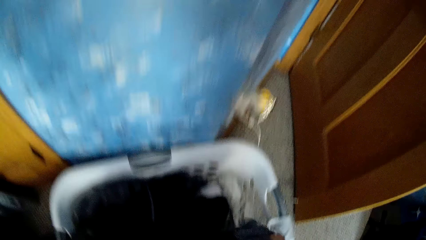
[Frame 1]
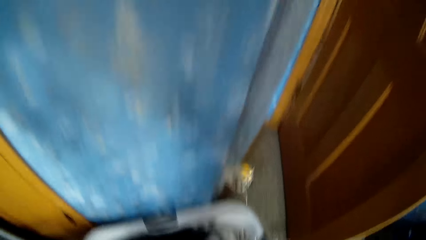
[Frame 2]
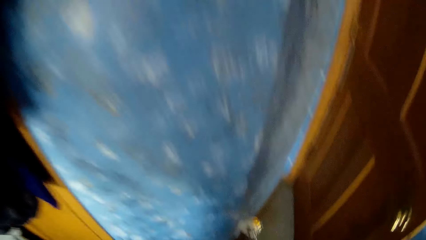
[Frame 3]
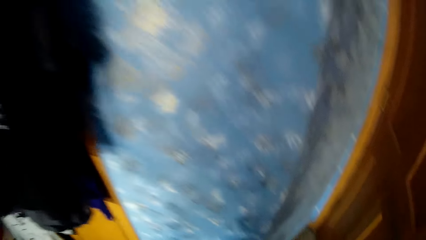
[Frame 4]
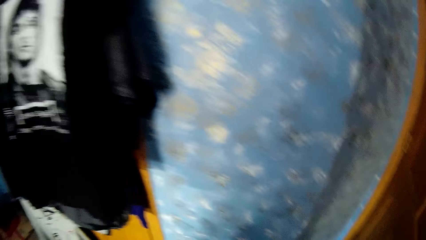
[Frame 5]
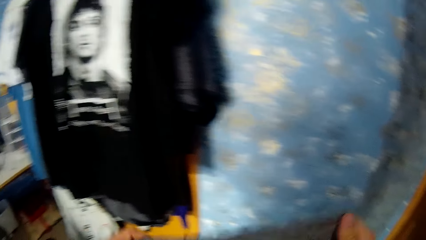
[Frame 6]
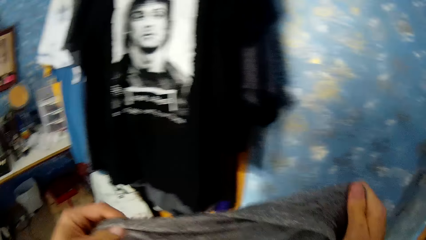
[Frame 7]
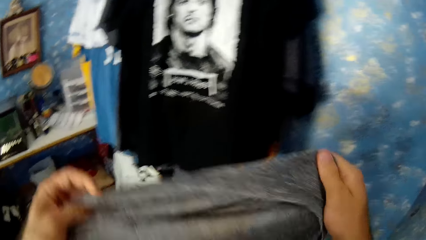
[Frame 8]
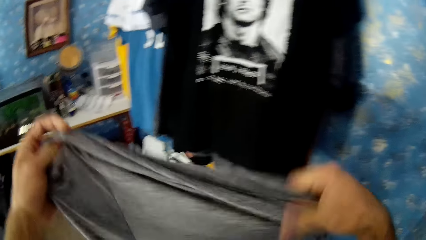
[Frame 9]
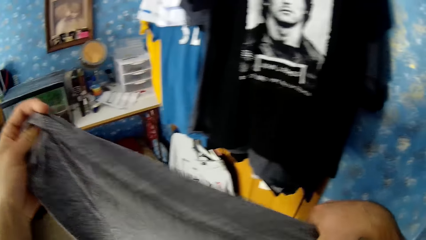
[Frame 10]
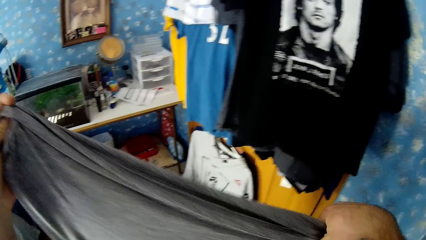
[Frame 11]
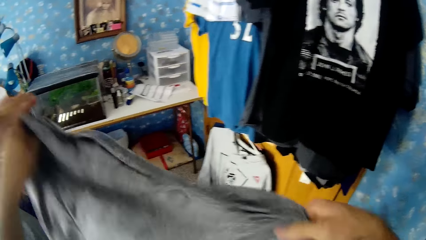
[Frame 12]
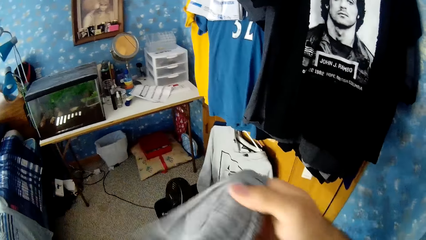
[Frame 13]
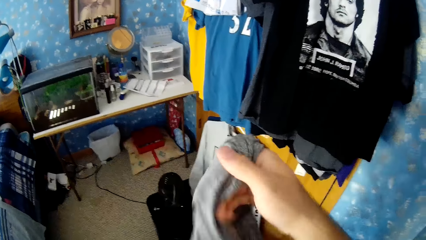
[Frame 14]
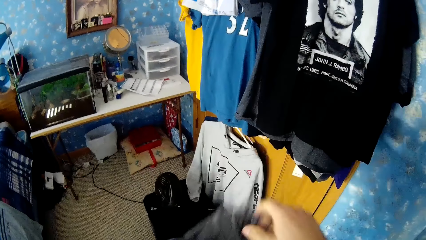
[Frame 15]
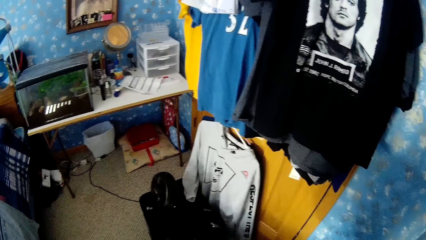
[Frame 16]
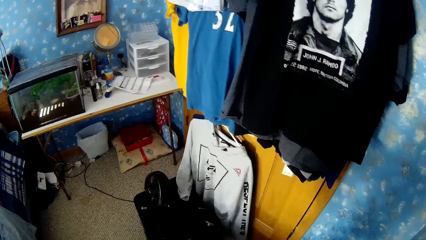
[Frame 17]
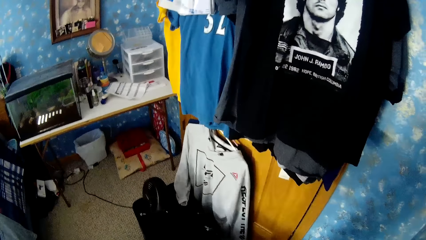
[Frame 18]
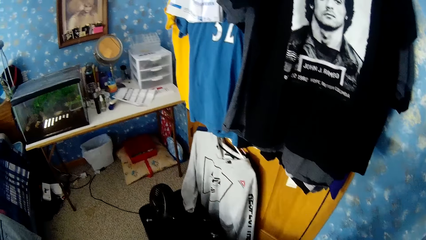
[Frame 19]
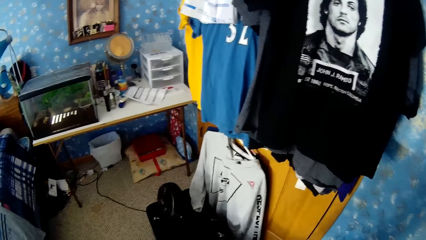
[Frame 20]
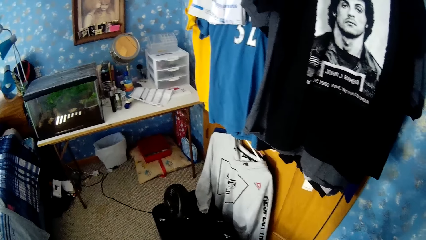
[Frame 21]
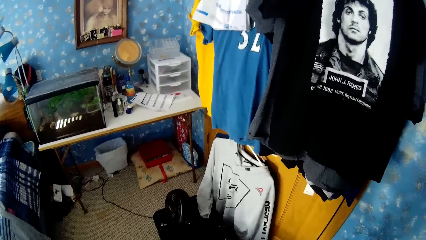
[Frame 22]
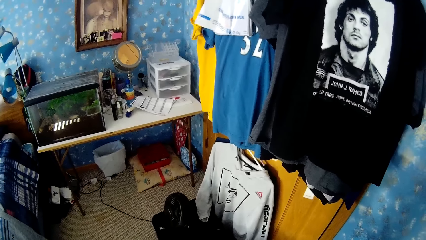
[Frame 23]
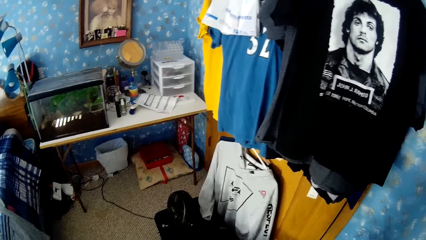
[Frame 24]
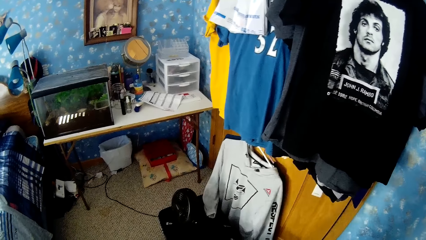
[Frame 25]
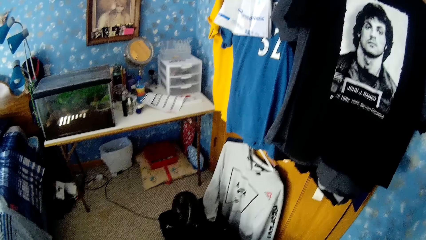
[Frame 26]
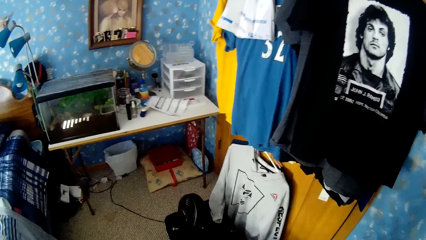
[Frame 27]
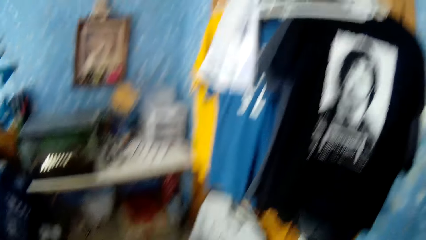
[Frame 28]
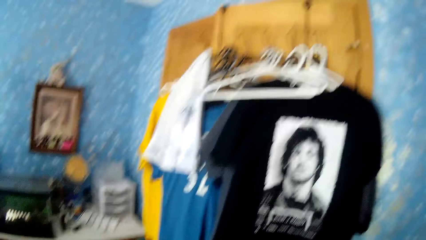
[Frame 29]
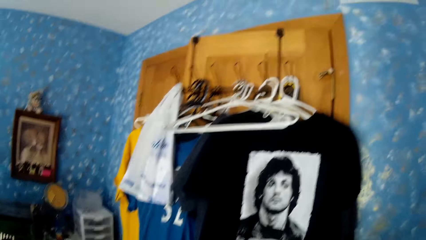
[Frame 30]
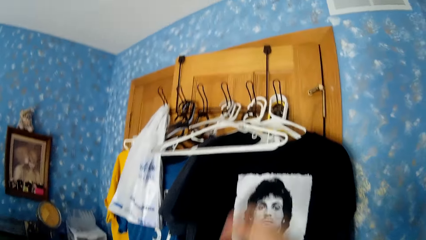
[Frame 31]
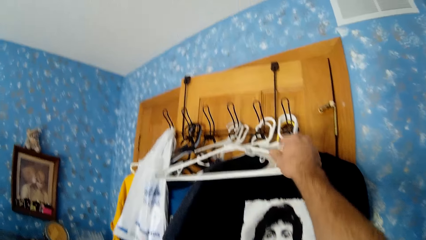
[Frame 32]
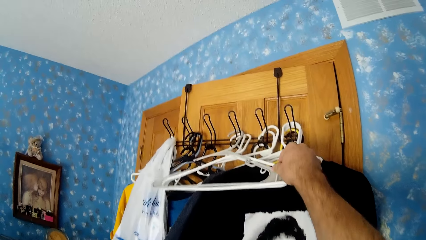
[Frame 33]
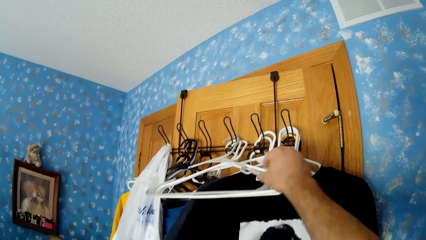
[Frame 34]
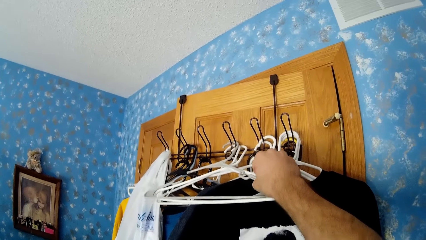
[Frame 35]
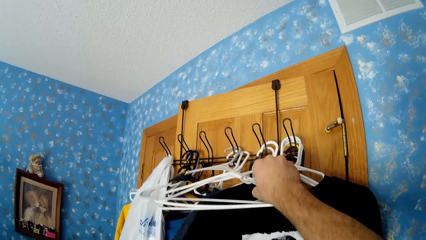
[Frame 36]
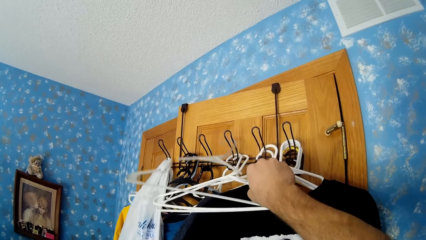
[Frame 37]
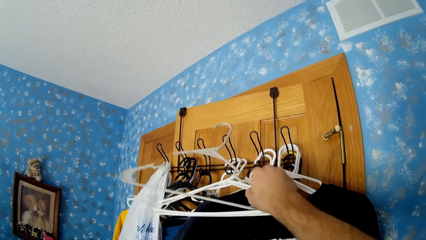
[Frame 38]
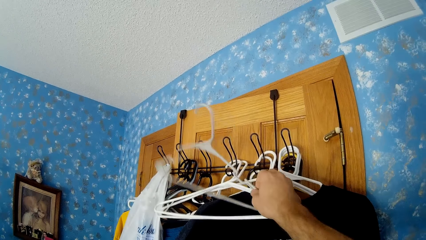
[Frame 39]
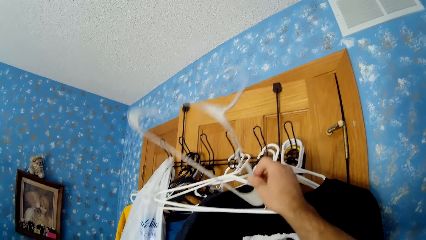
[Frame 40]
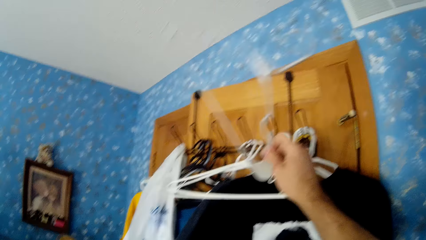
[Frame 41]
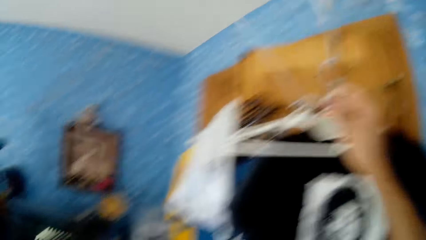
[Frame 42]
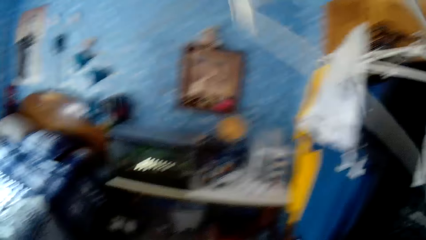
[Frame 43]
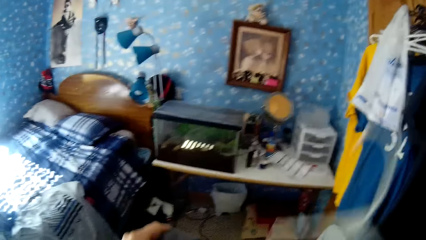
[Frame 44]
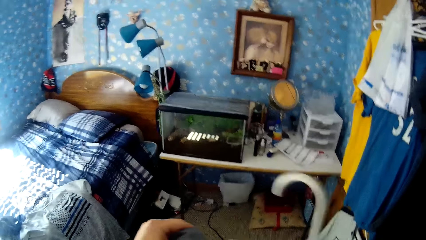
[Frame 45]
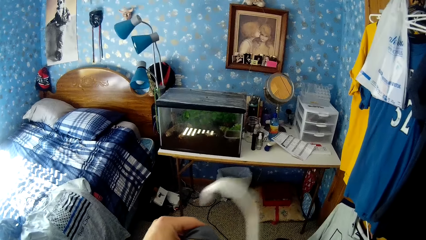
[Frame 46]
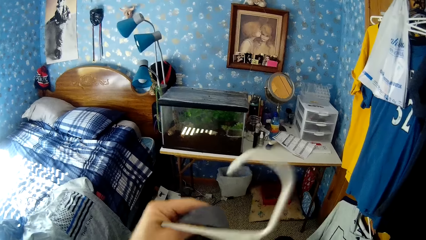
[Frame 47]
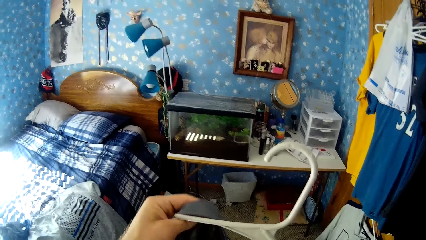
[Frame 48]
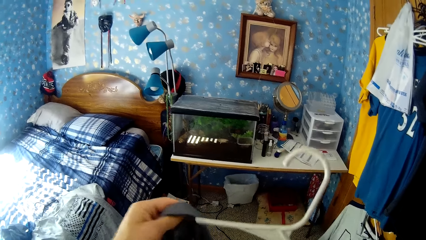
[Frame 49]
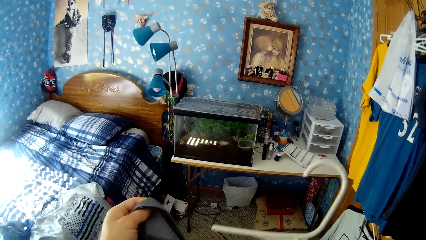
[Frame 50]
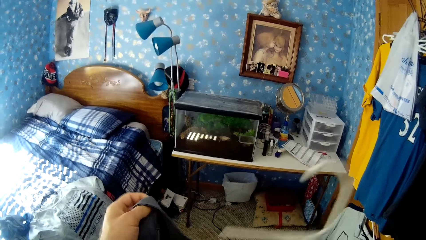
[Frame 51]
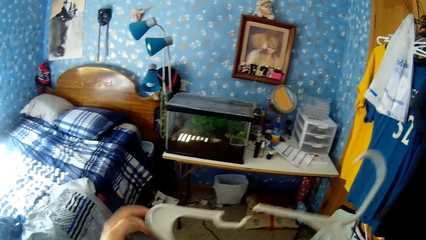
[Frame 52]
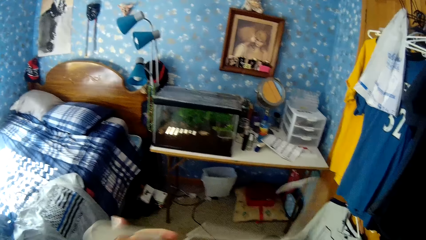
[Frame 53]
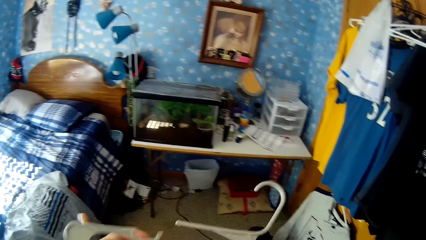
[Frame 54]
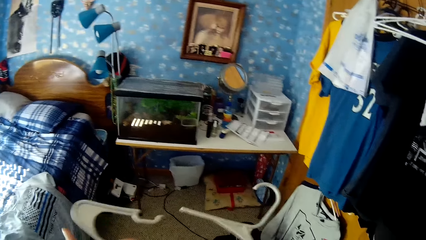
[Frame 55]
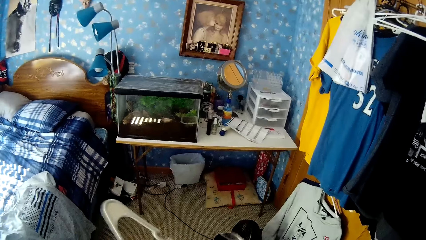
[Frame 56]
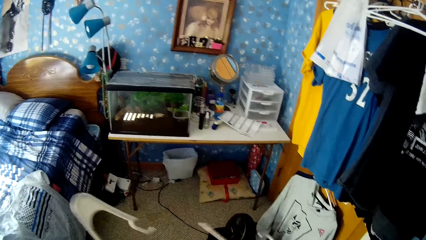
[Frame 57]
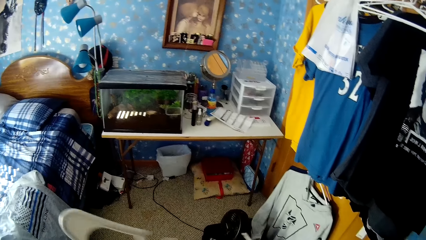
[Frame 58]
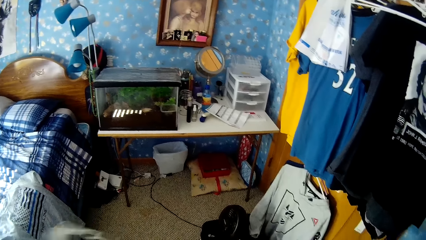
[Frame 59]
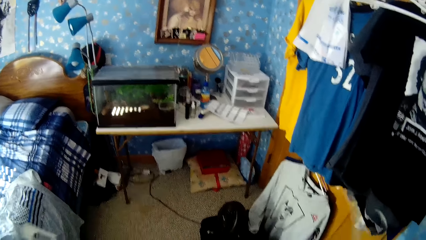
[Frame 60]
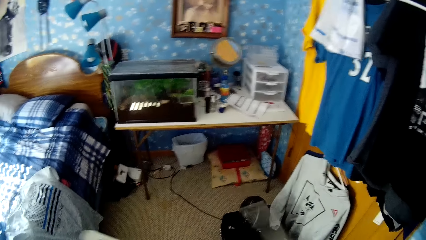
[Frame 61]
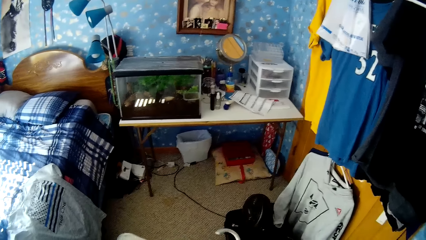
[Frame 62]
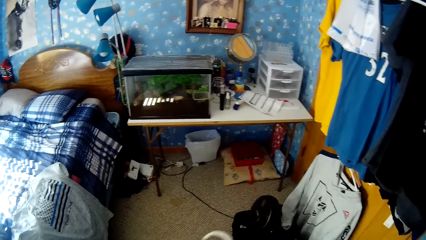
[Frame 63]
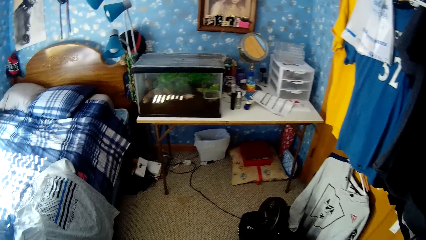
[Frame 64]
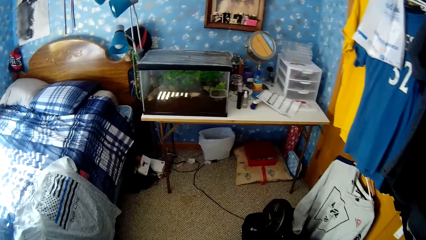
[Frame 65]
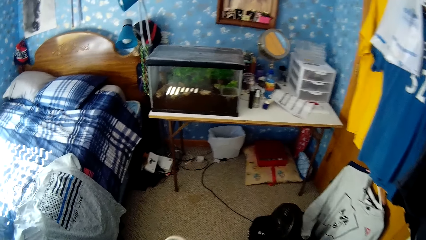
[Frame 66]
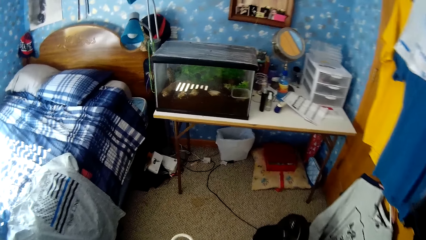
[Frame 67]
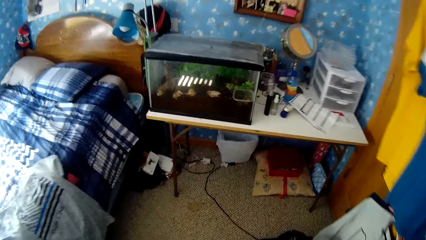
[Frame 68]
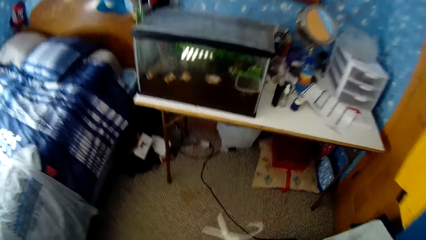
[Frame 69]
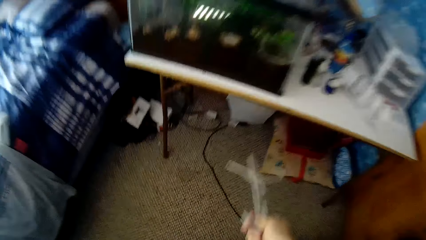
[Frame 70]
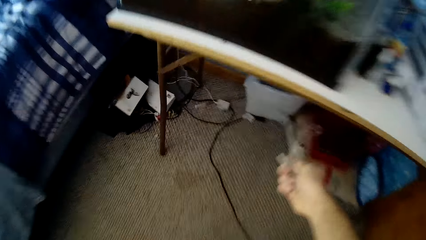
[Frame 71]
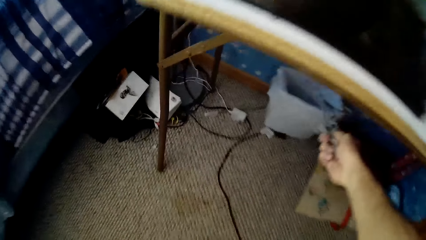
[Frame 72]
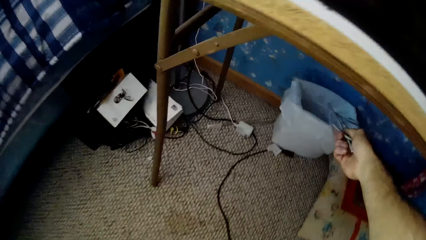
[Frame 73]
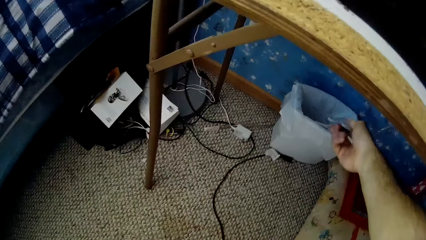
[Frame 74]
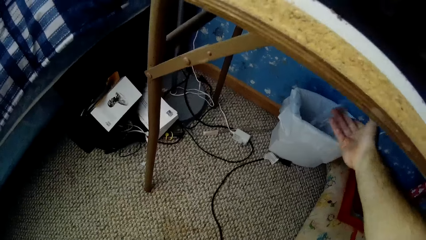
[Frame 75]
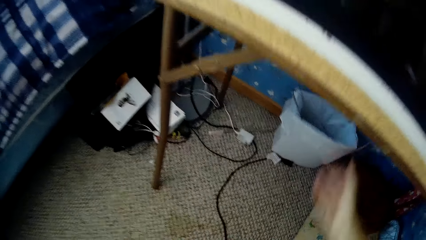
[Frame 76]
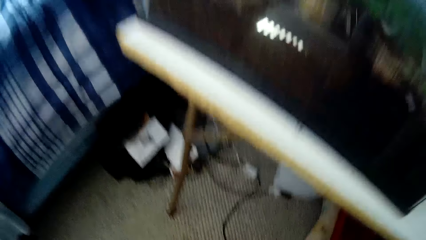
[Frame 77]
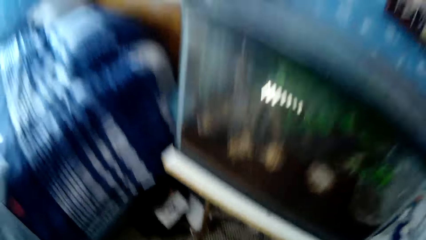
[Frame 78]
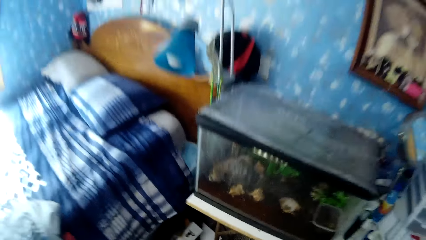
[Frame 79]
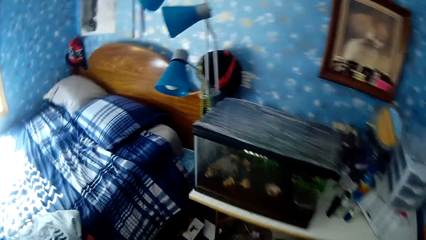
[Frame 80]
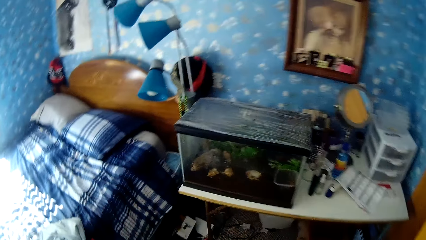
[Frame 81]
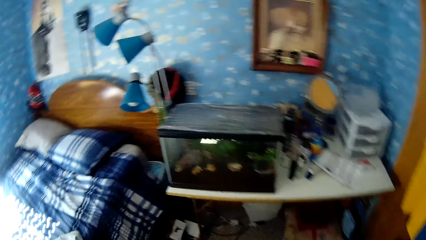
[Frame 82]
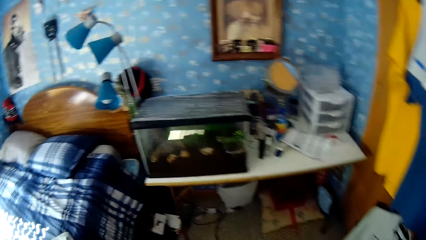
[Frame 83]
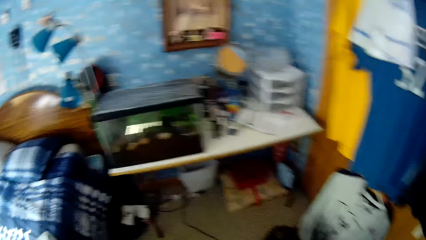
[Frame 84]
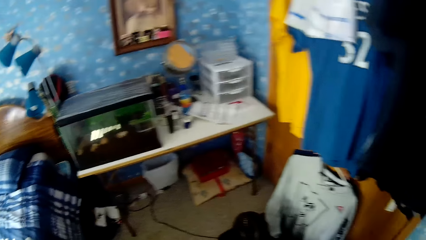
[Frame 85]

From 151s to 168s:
The camera wearer picks a seventh cloth from the laundry basket with his right hand. He inspects the seventh cloth with his hands. He picks a fourth plastic hanger on the iron hanger with his right hand. He puts the seventh cloth on the fourth plastic hanger with his hands. He breaks the fourth hanger with his hands. He puts the broken hanger in a bin with his right hand.
